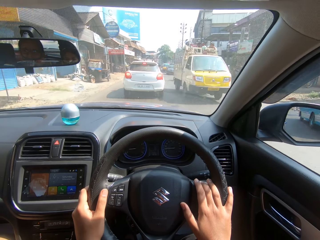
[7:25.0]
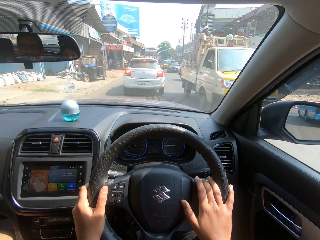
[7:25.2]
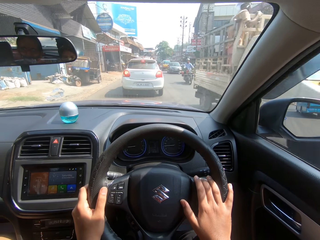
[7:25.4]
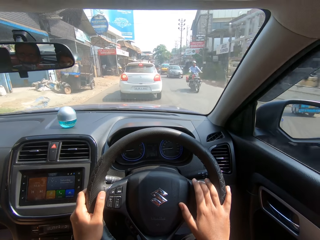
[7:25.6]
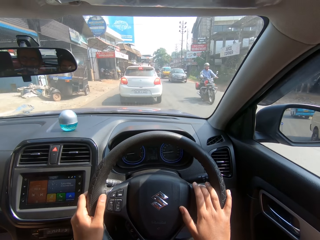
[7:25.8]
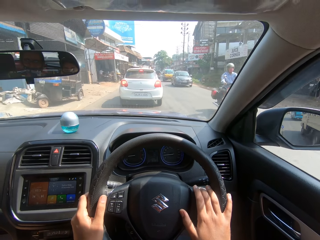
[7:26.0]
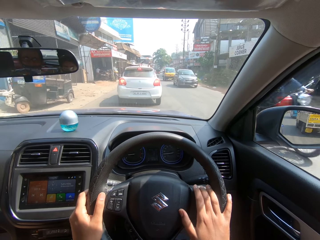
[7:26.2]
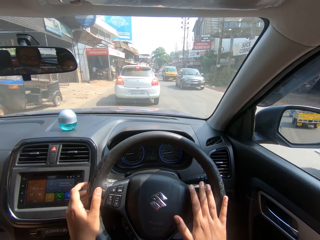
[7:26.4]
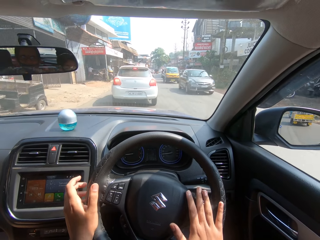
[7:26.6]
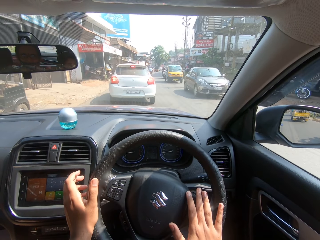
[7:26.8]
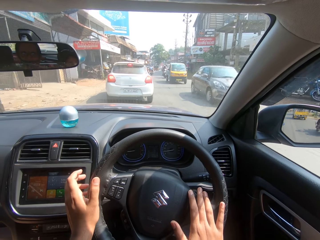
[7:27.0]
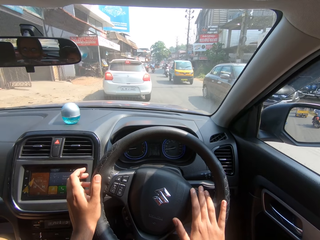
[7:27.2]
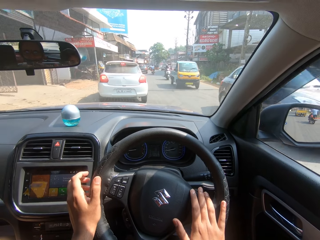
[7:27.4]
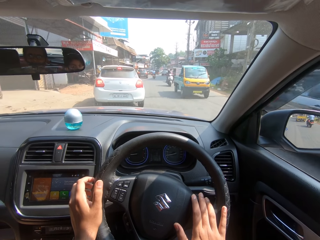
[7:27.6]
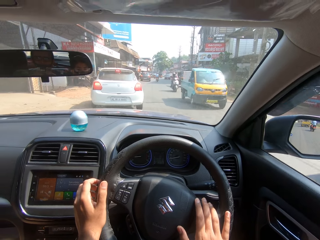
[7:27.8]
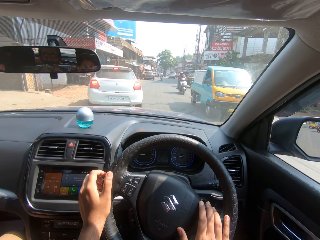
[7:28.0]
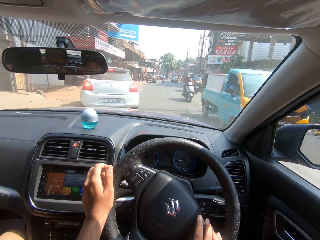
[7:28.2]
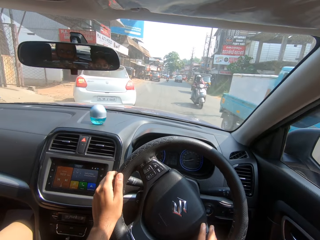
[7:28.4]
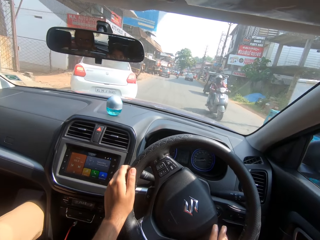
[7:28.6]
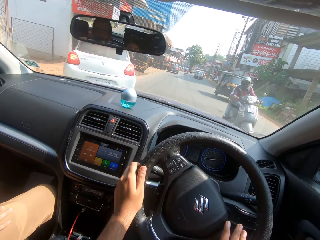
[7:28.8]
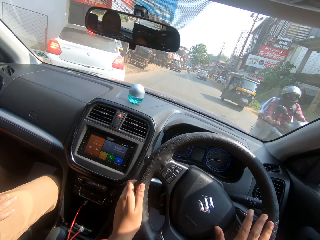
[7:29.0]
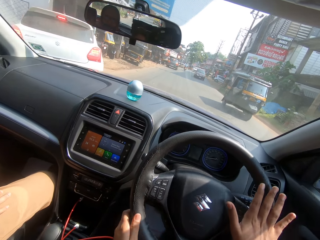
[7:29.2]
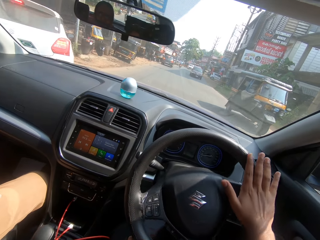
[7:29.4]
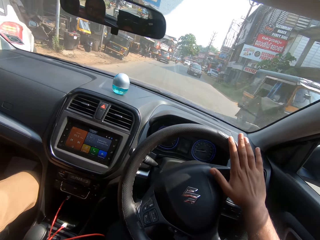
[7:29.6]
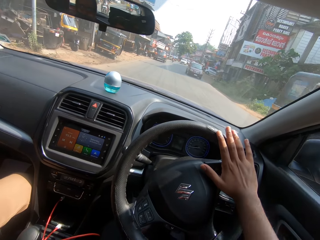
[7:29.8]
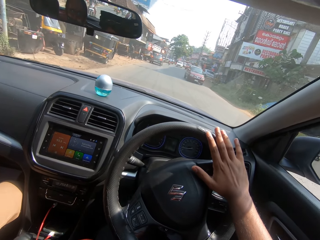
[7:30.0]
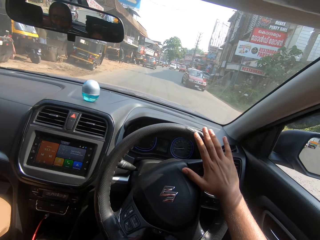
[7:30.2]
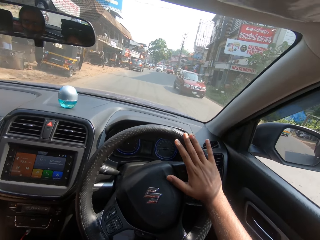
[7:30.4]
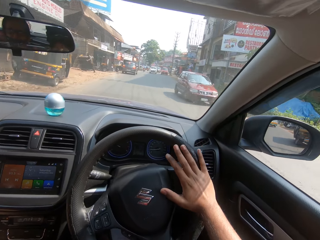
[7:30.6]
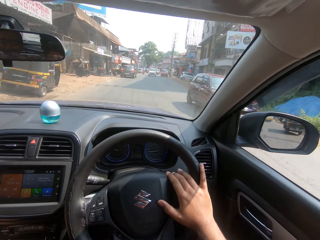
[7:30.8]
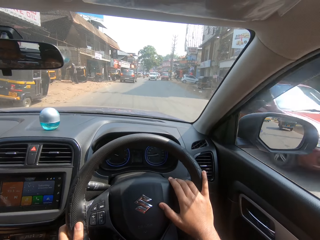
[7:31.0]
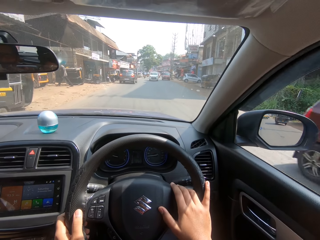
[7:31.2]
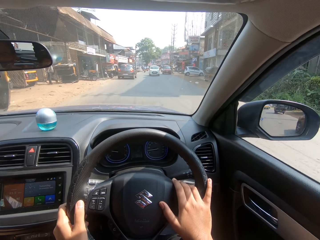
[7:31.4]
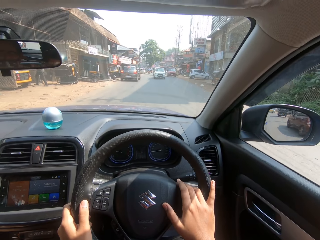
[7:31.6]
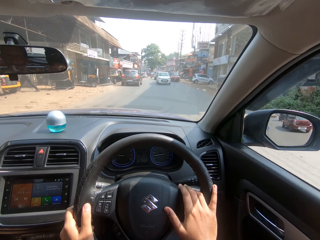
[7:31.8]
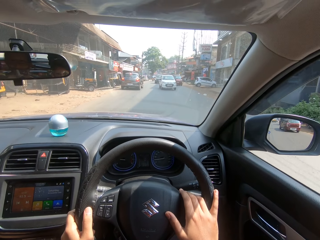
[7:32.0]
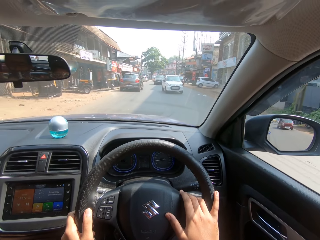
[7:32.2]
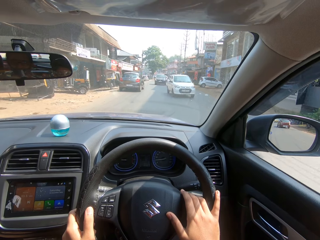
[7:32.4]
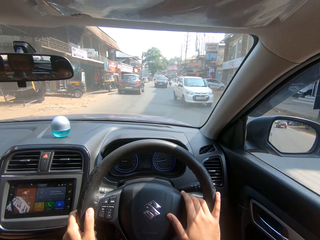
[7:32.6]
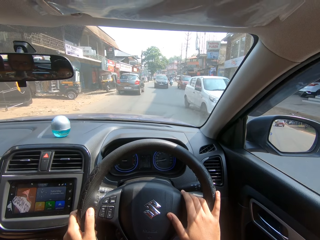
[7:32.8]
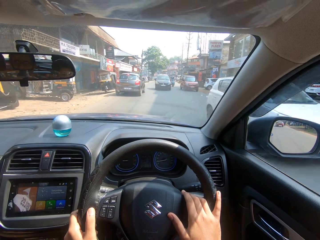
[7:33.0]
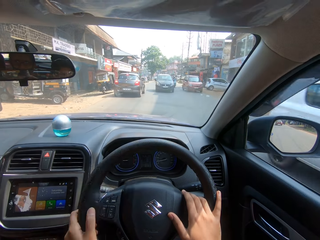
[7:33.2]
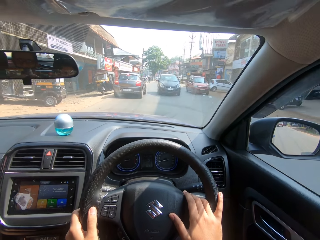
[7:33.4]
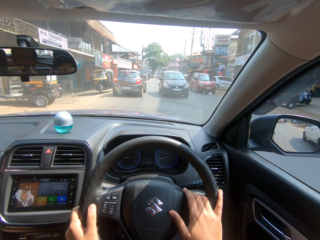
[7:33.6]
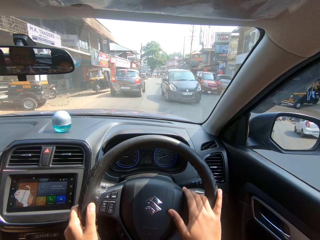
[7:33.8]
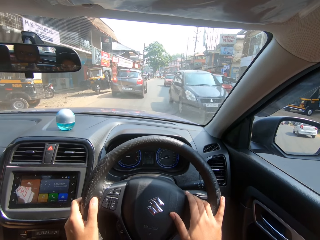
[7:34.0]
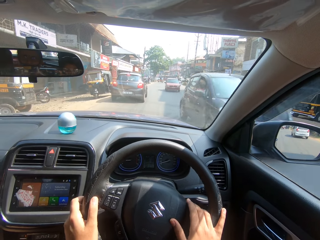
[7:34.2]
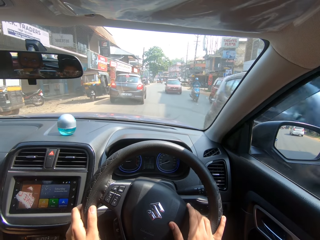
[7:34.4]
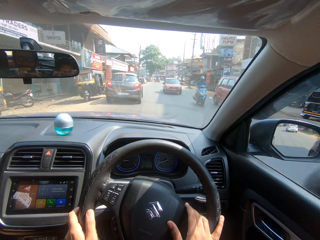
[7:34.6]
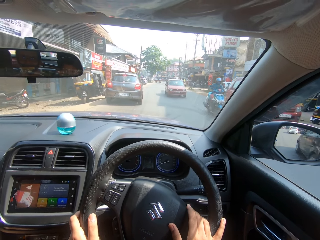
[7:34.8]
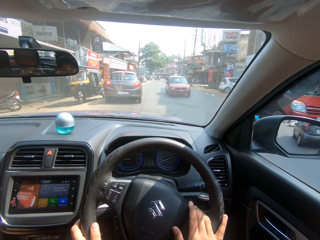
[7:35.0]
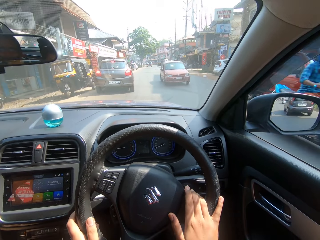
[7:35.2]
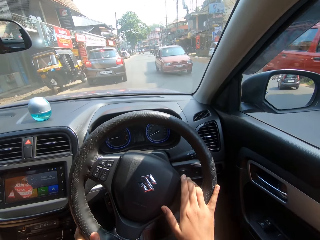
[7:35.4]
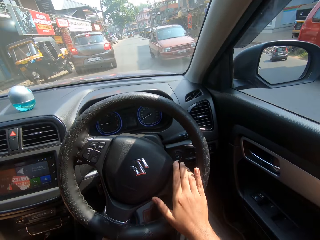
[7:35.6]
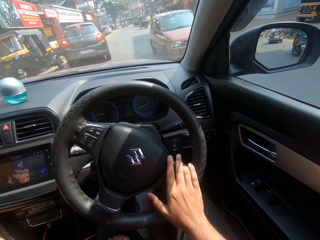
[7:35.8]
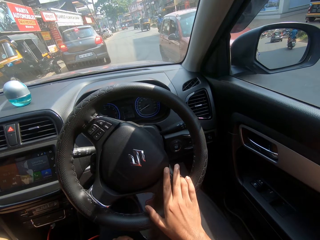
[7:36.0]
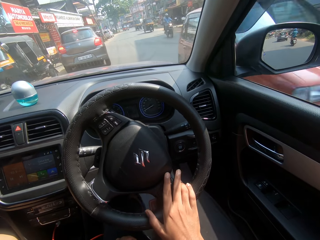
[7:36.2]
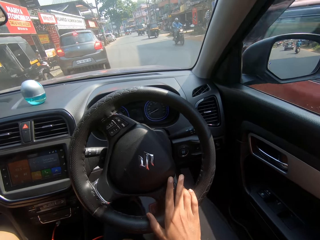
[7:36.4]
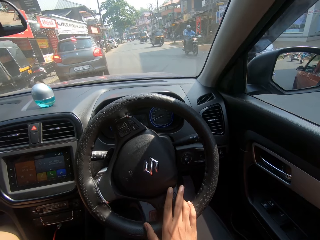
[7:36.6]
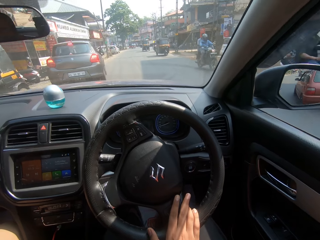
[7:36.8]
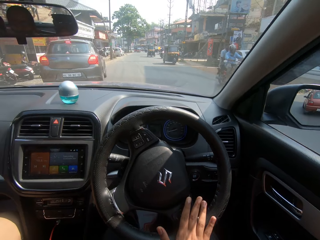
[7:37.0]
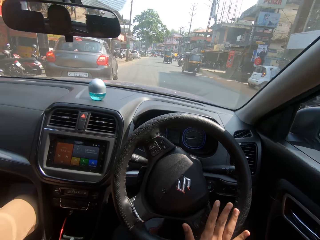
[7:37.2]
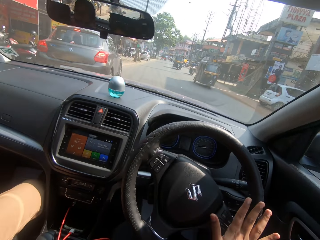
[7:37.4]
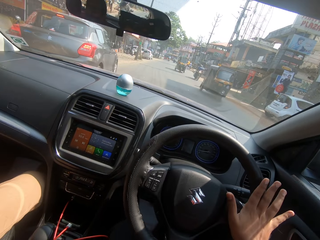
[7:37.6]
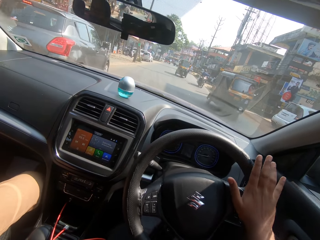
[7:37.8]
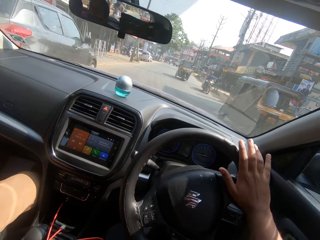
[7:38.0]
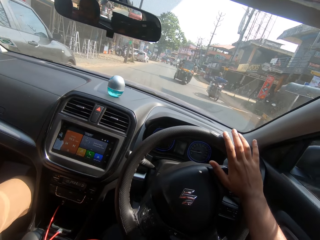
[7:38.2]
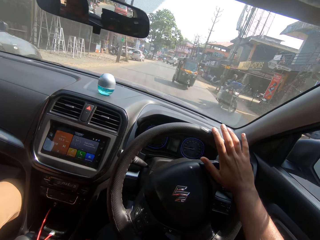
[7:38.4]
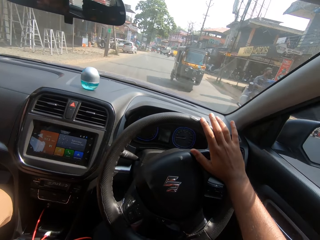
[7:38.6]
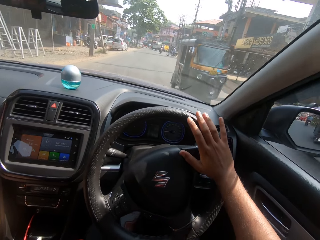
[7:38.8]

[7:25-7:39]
The camera wearer drives forward the car on the road. They turn the steering wheel in the car. They drive forward the car on the road. They turn the steering wheel in the car.

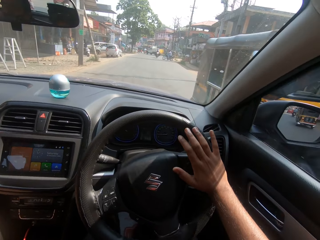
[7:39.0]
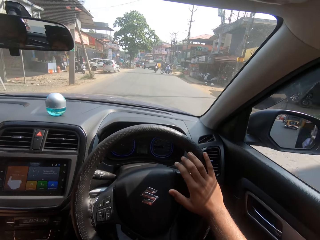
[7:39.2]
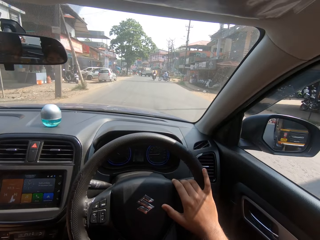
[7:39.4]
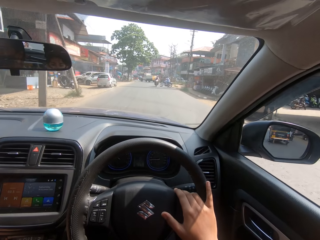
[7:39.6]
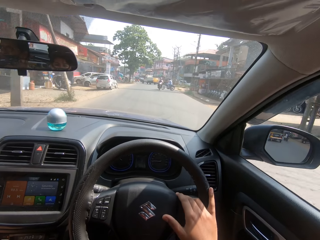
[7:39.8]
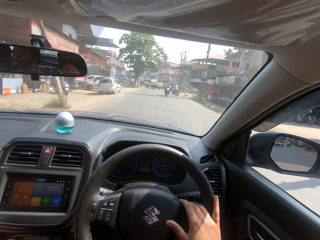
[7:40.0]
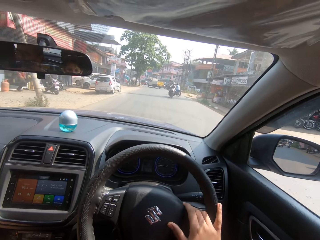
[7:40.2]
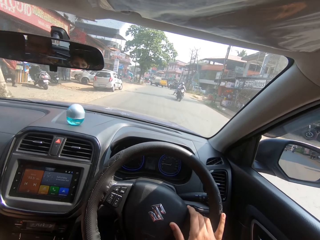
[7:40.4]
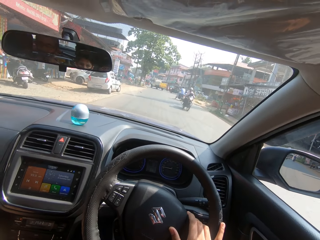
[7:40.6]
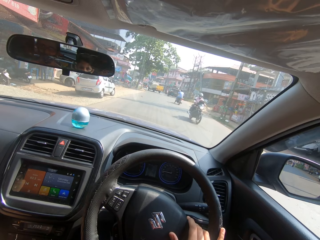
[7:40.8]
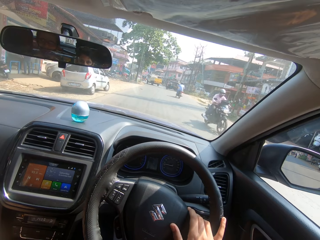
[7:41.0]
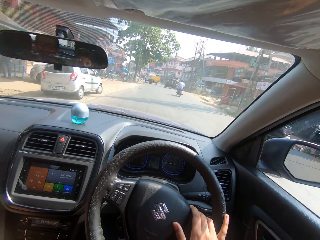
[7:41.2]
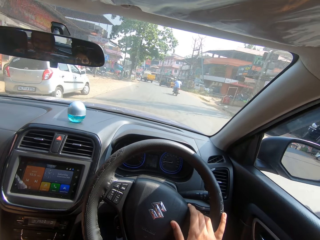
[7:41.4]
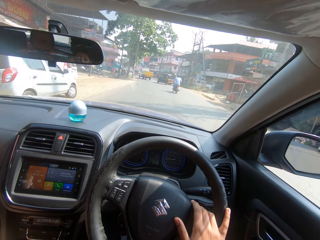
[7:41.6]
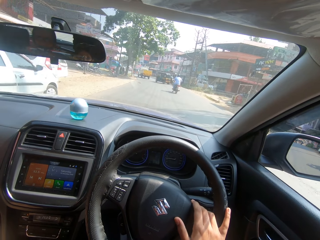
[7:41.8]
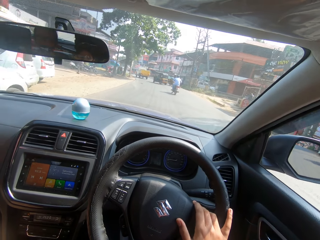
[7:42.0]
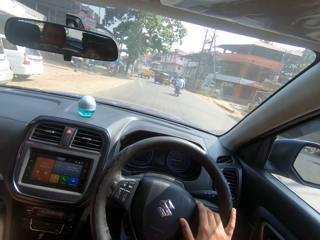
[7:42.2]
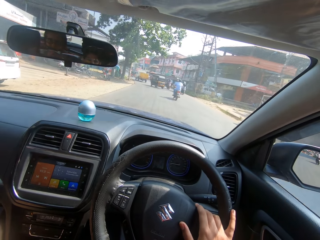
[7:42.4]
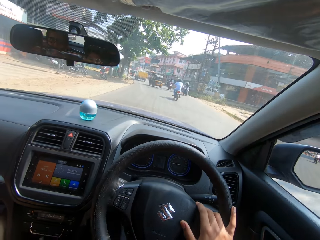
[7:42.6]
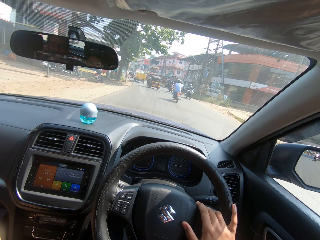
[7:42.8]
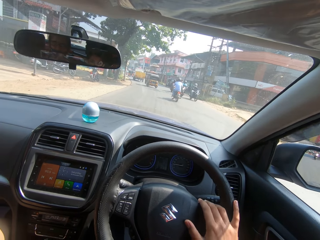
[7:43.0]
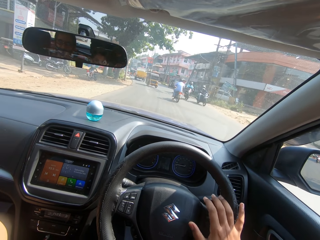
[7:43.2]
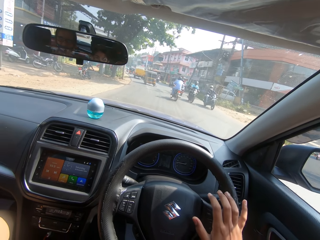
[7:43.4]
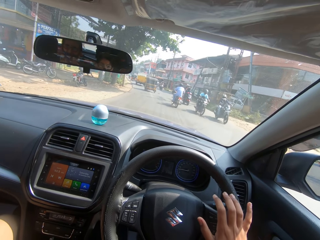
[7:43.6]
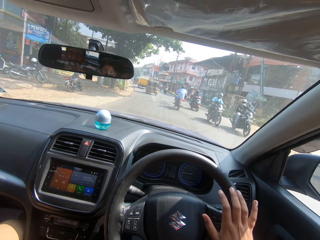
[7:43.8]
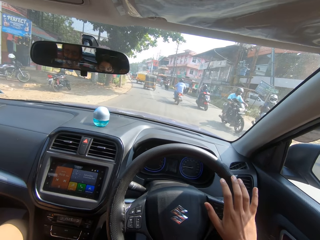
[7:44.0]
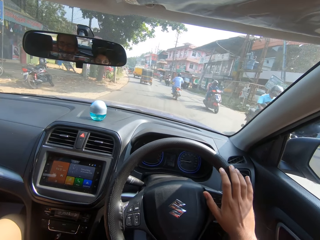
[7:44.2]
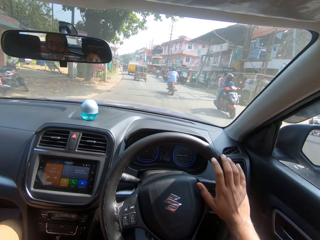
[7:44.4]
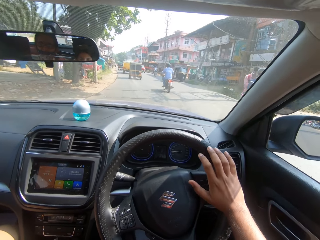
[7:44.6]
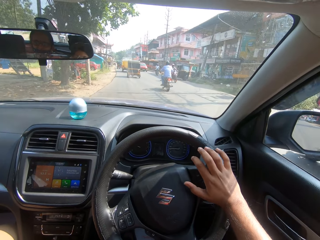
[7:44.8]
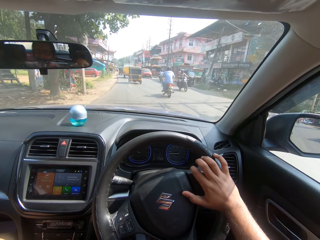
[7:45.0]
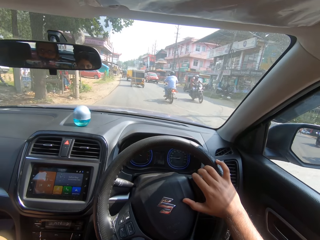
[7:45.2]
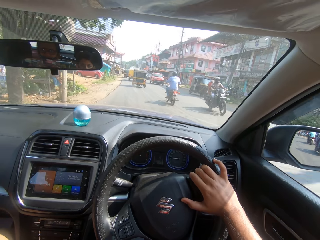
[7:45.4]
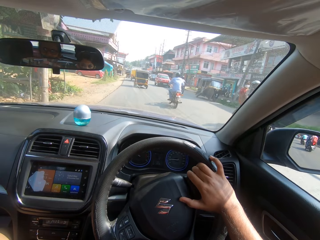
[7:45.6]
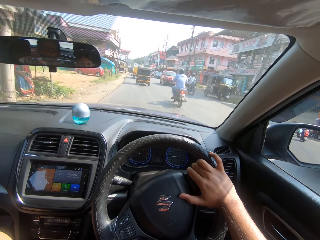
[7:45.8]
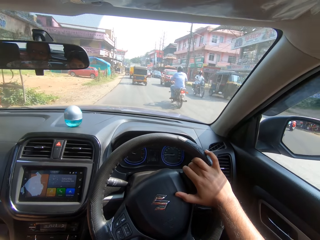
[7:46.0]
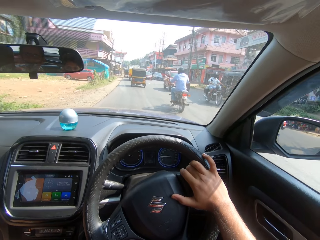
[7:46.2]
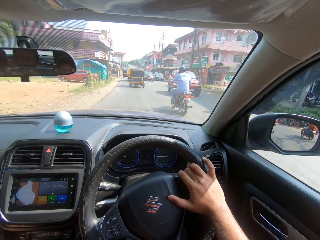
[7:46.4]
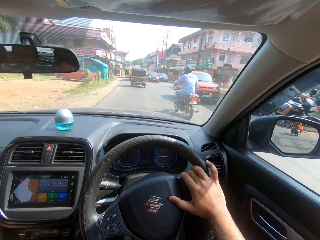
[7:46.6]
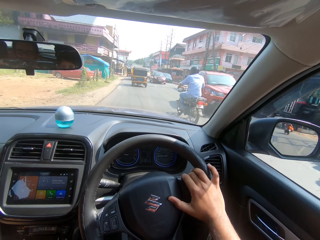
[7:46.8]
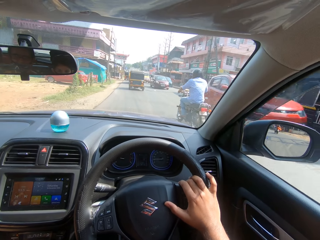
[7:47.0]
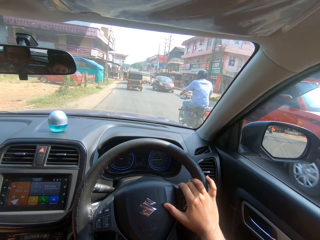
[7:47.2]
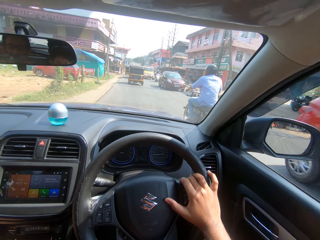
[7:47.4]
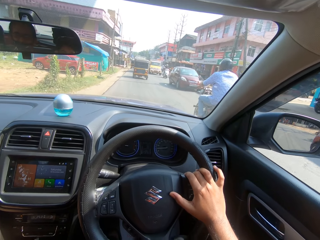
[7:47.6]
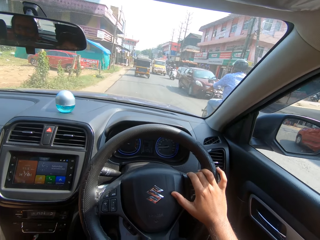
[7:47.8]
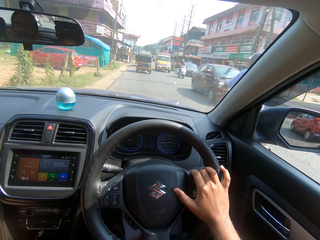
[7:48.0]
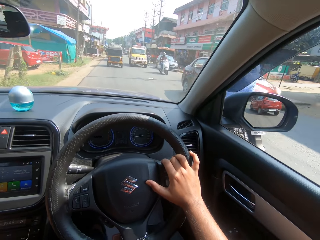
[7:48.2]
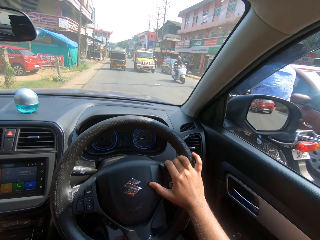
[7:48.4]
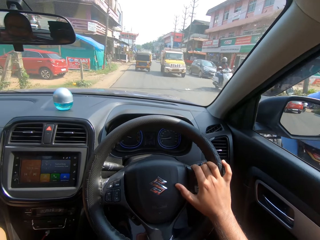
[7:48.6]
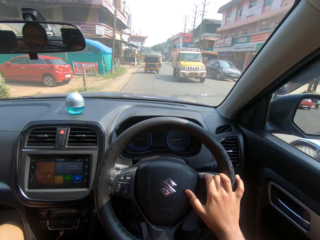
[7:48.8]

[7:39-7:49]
The camera wearer drives forward the car on the road. They turn the steering wheel in the car. They drive forward the car on the road.
